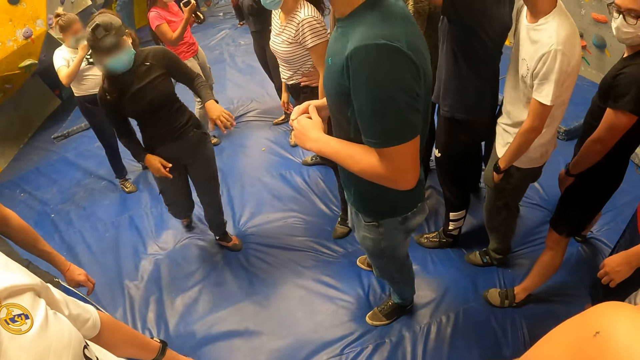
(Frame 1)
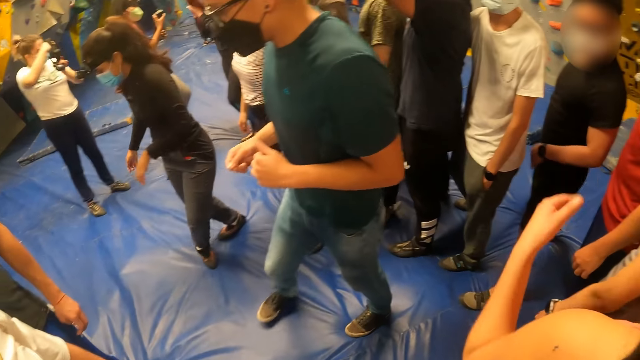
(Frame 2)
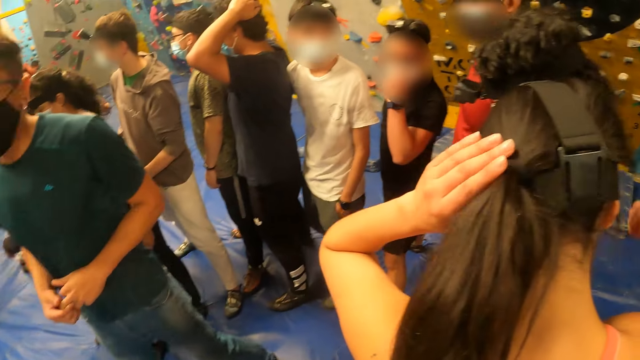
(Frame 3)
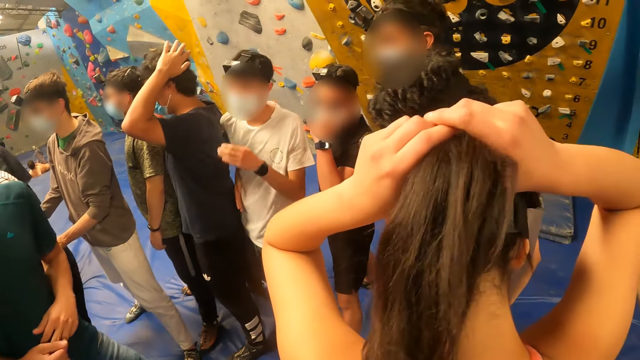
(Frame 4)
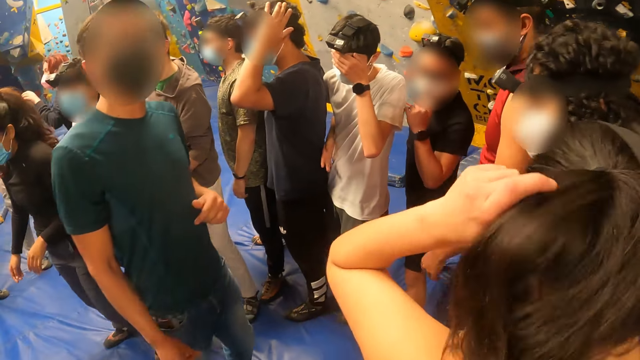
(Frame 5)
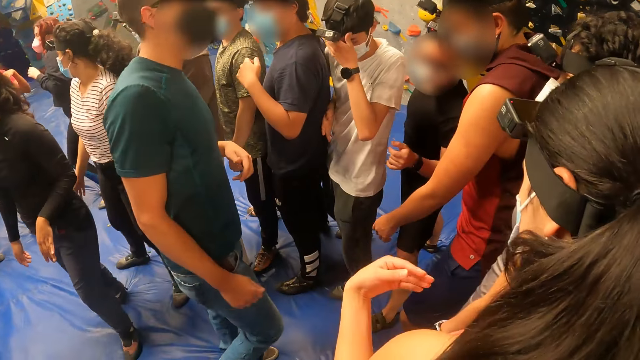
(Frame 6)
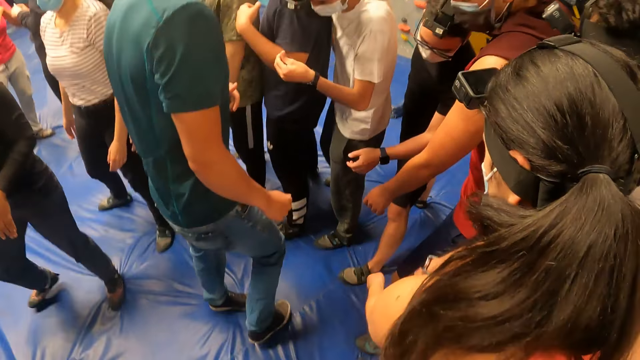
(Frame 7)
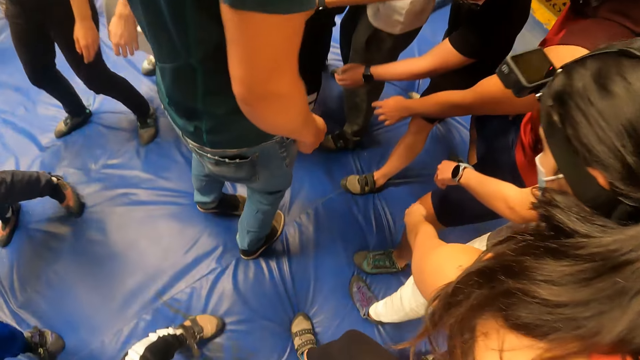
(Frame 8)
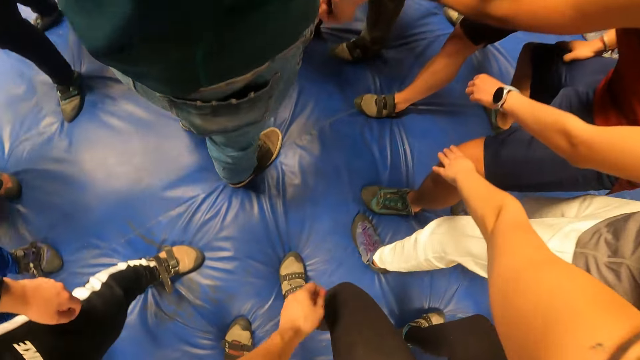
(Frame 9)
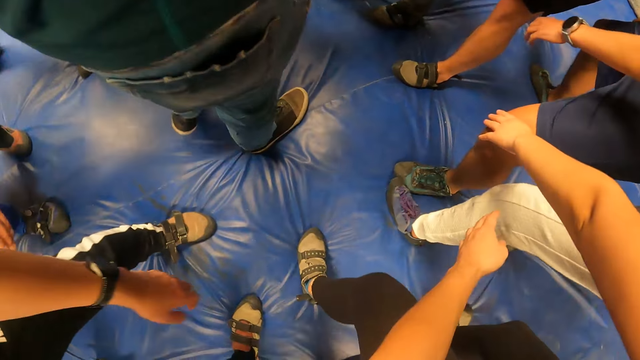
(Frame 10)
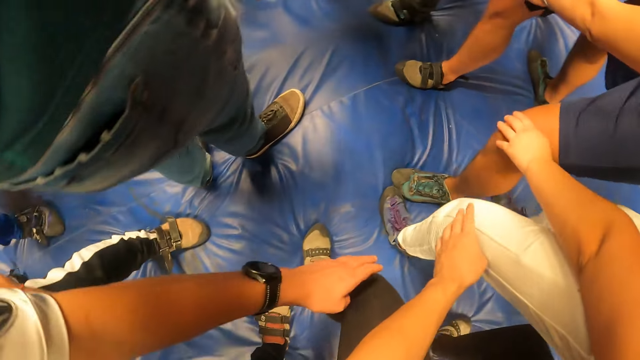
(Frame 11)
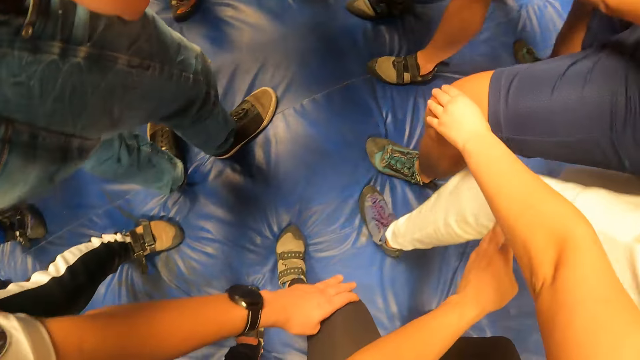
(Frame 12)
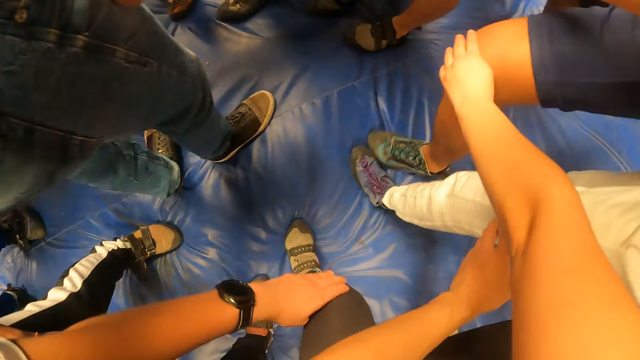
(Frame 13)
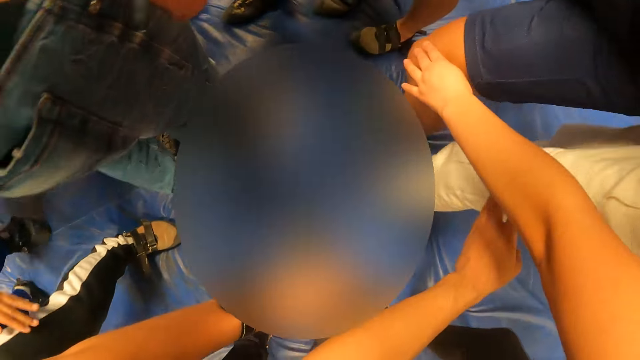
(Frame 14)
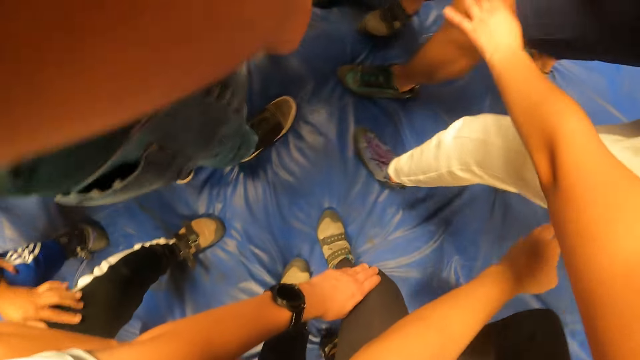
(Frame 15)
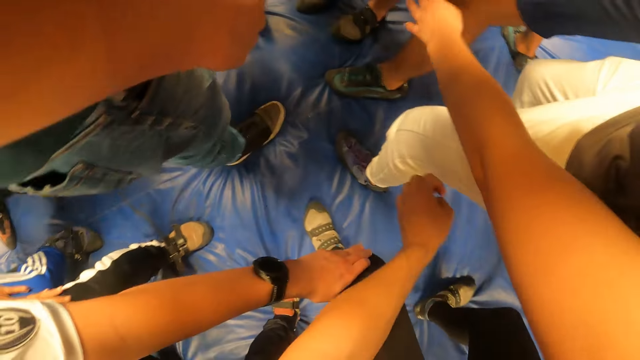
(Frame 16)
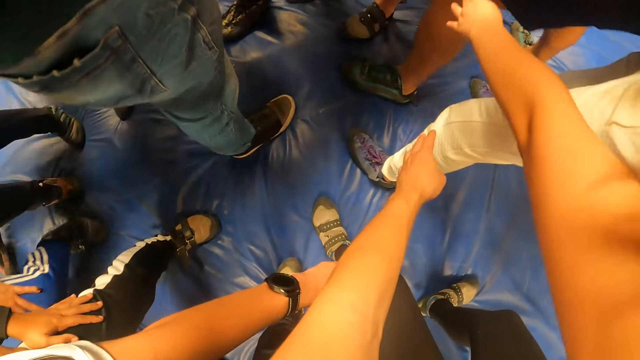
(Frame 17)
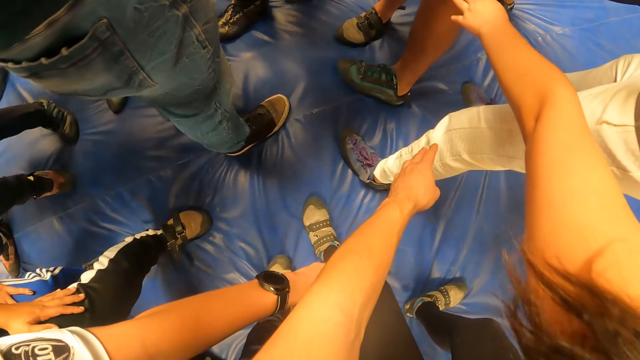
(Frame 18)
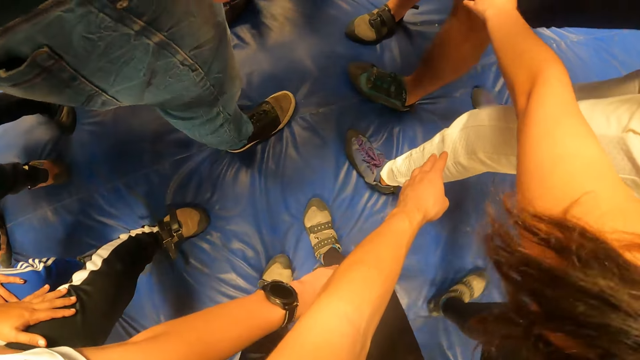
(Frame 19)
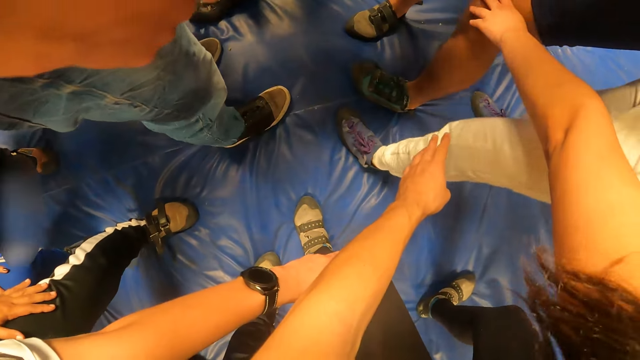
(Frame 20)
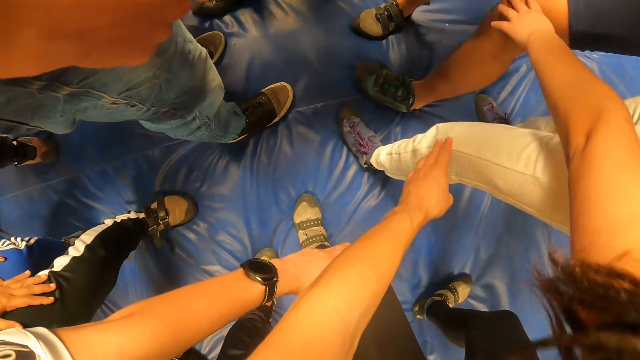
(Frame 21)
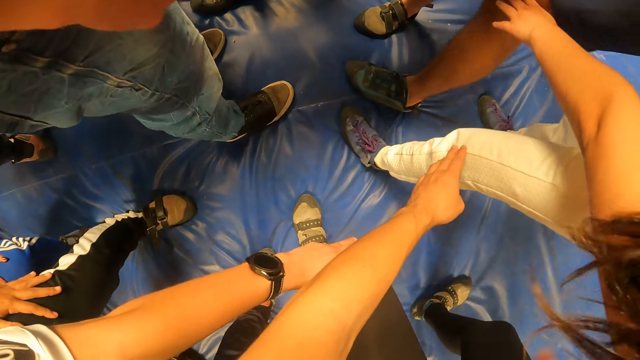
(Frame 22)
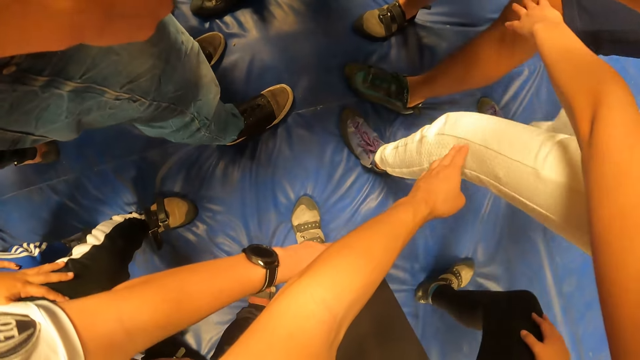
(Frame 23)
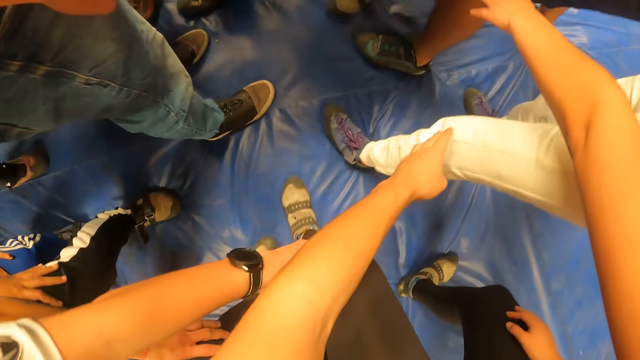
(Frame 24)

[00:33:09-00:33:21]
A woman touches her hair with both hands. The camera wearer and a group of people touch each other with both hands. The camera wearer holds a lady's knee. They jump along the line.

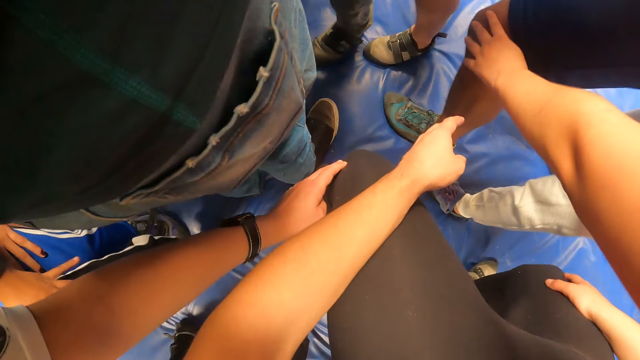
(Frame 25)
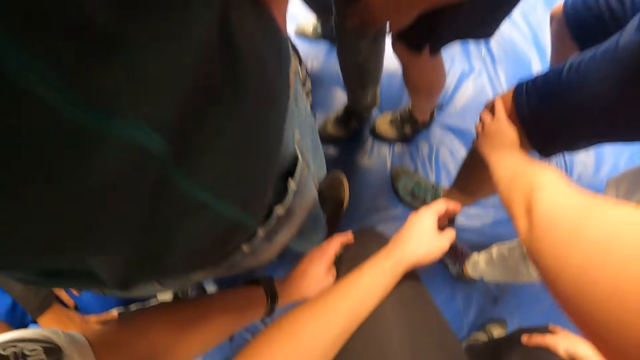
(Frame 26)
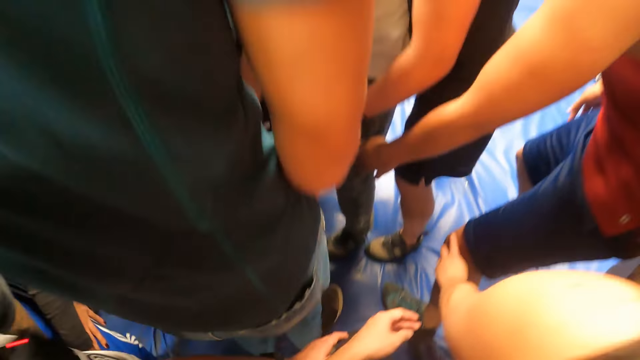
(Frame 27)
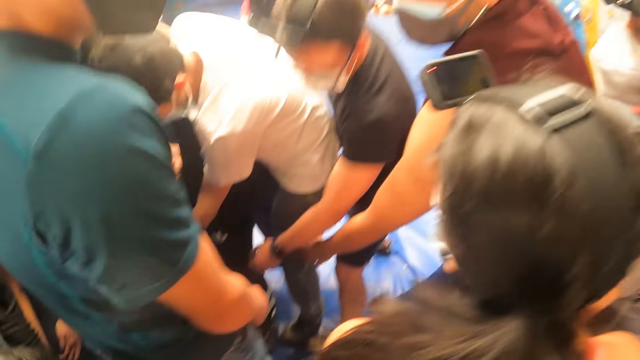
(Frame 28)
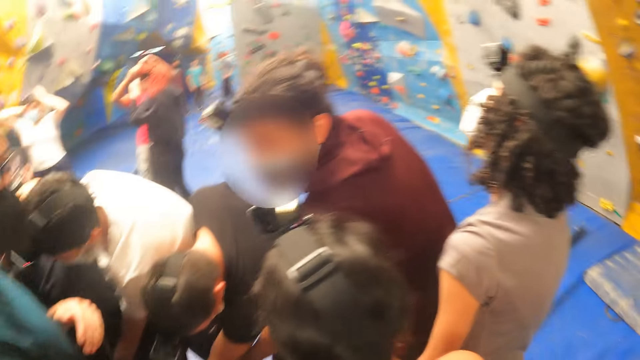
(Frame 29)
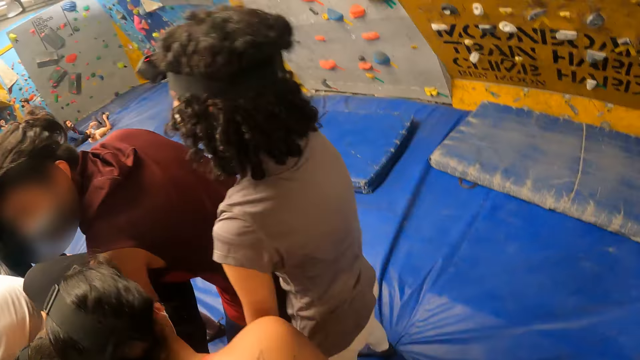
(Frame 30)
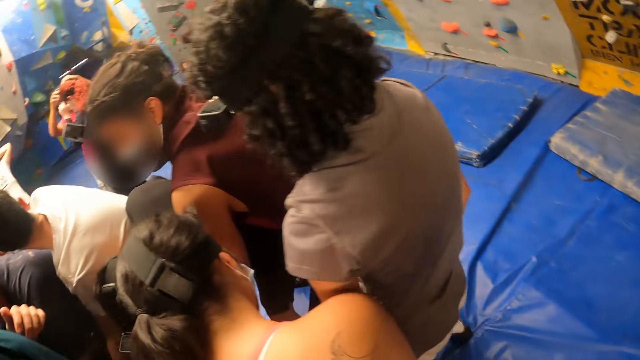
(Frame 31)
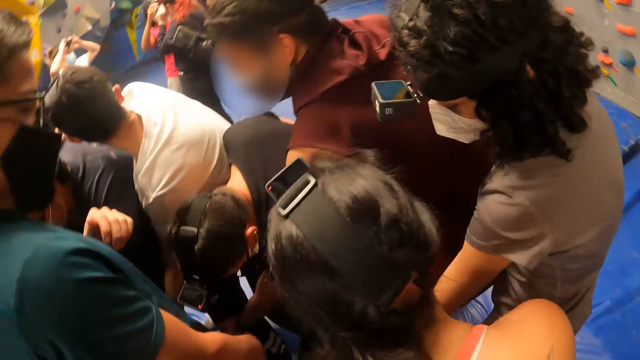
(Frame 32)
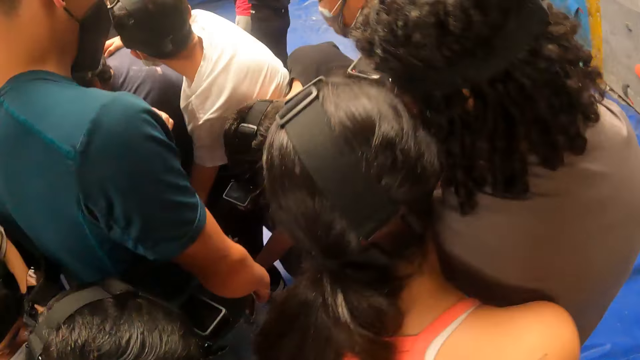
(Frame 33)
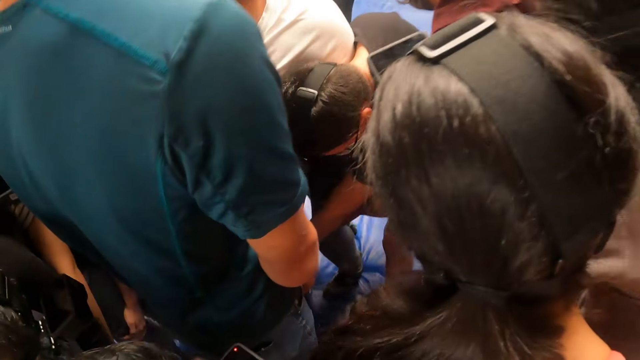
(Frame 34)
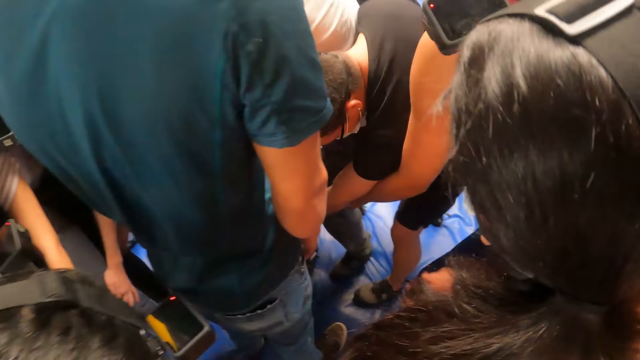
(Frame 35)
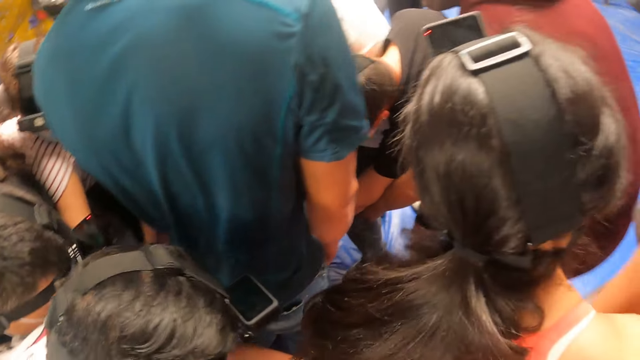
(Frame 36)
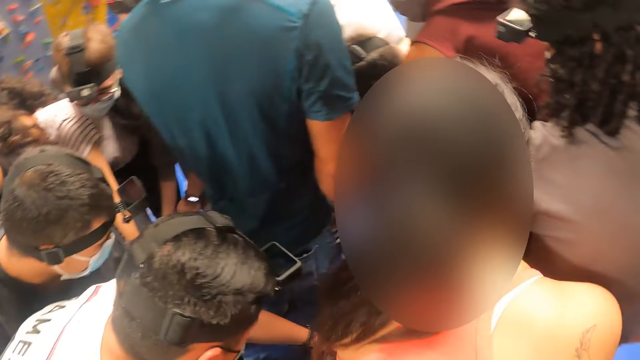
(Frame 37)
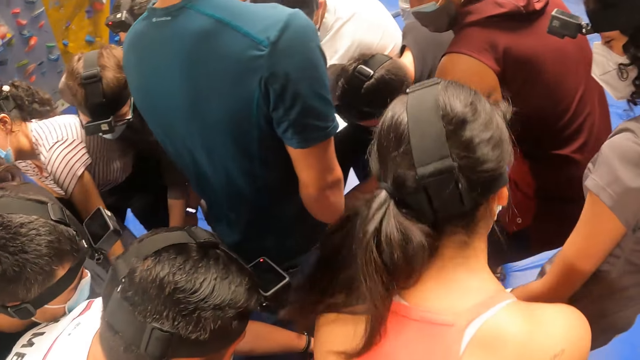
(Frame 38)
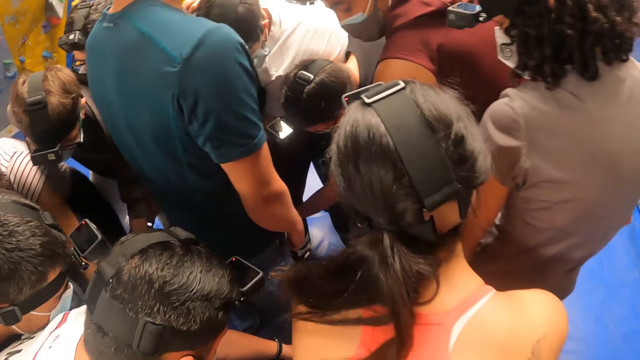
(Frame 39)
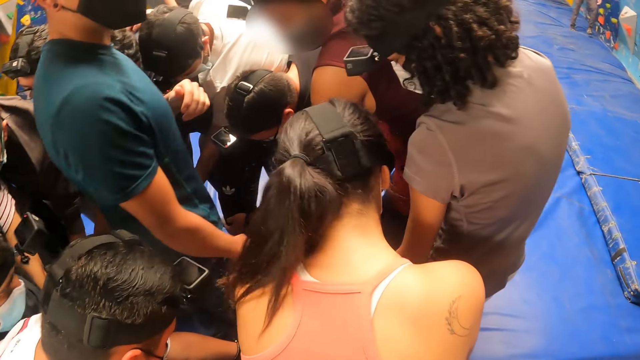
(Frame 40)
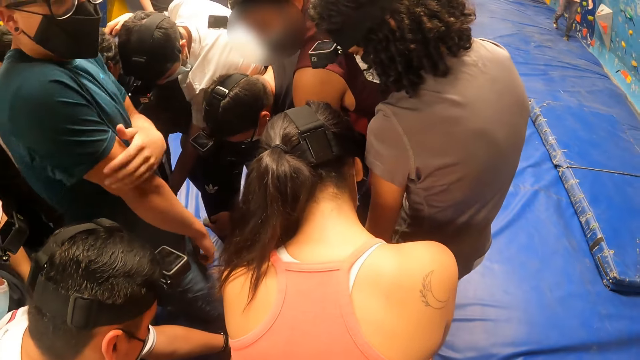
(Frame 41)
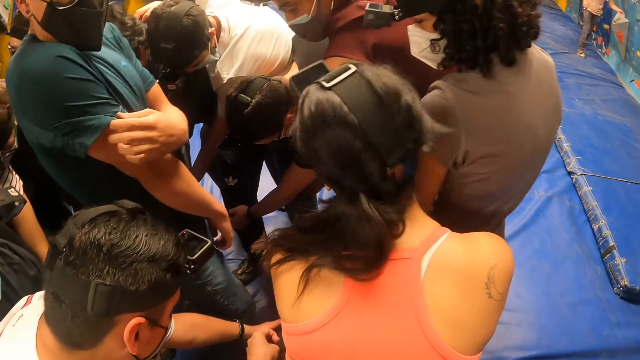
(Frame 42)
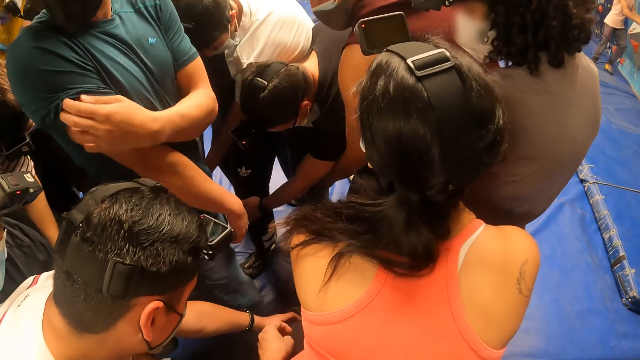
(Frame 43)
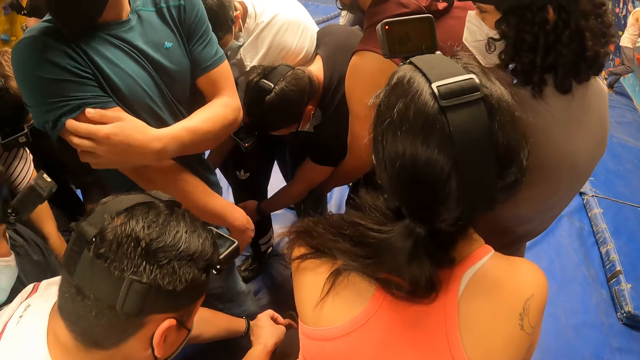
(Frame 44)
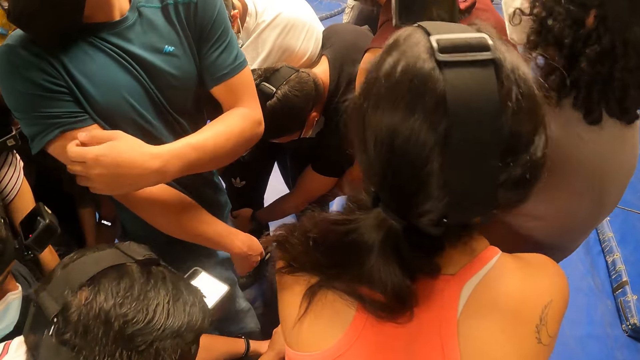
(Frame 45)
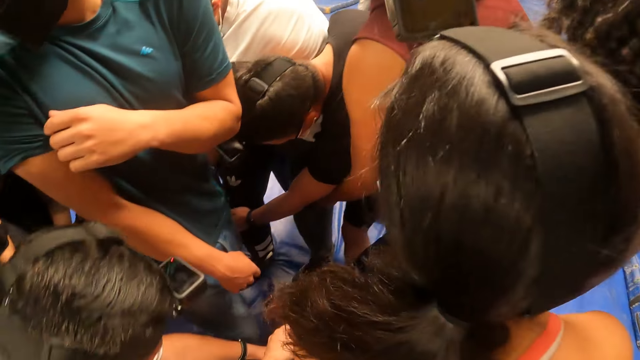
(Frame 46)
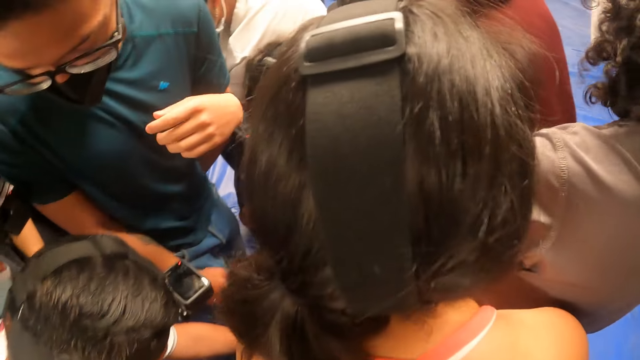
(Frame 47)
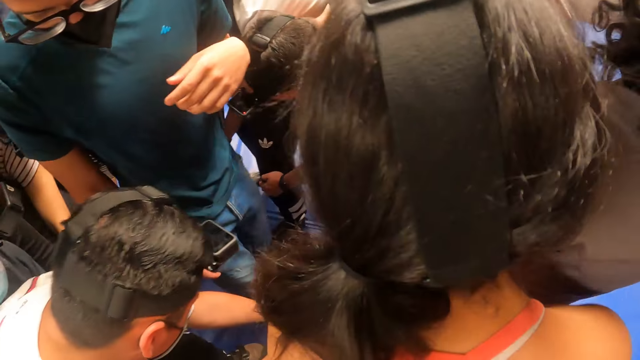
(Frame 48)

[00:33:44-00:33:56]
The camera wearer stands up. The instructor scratches his right hand with his left hand.
